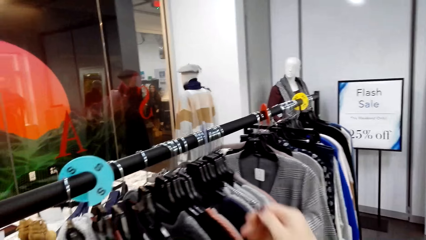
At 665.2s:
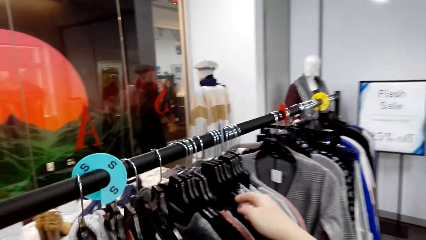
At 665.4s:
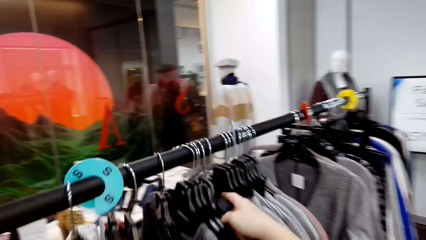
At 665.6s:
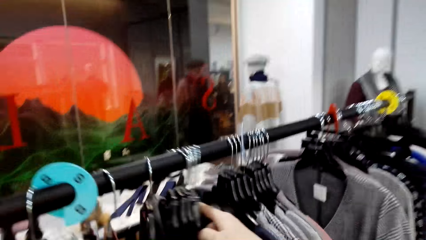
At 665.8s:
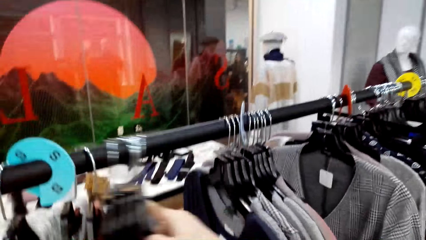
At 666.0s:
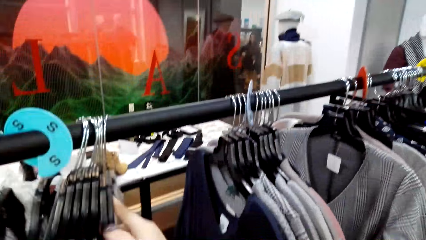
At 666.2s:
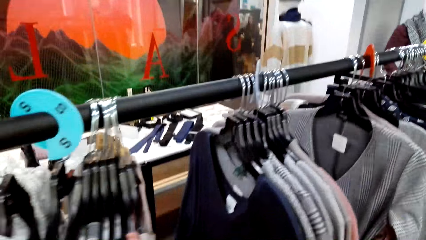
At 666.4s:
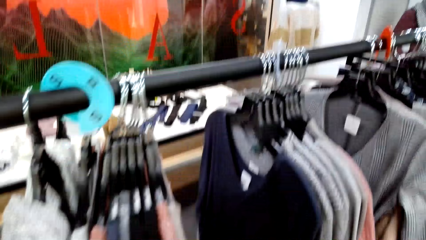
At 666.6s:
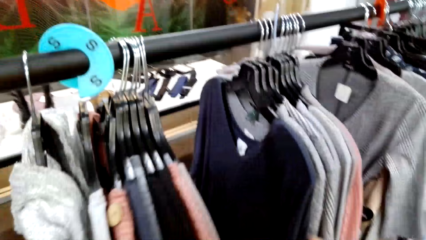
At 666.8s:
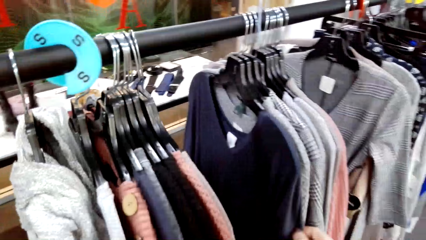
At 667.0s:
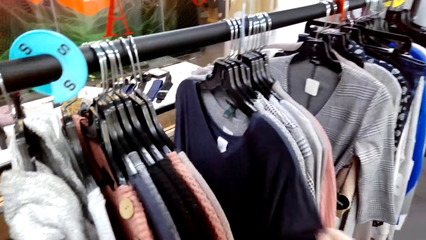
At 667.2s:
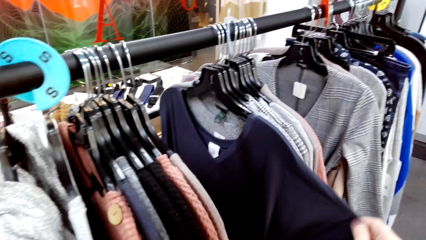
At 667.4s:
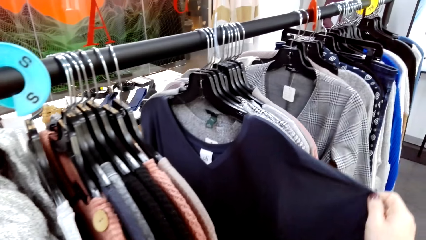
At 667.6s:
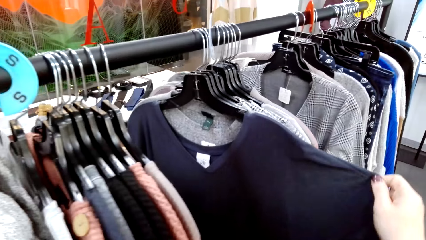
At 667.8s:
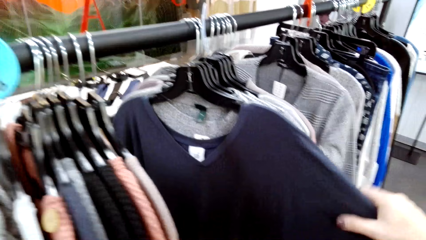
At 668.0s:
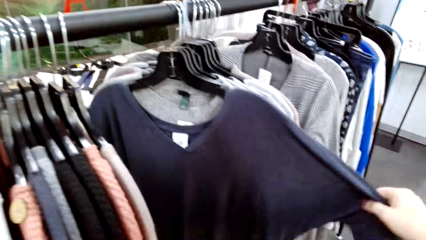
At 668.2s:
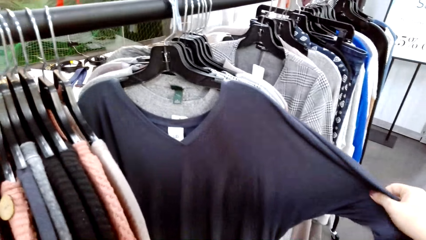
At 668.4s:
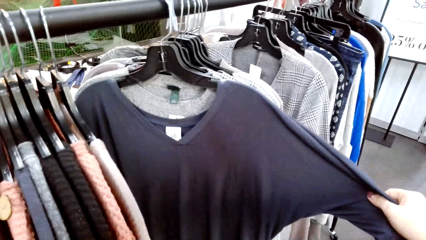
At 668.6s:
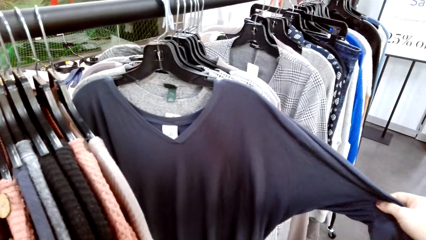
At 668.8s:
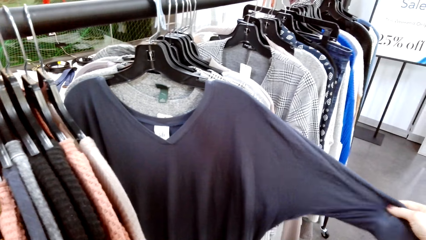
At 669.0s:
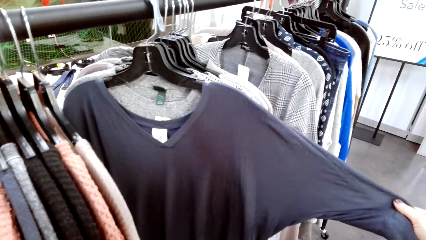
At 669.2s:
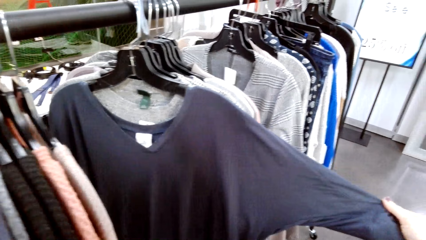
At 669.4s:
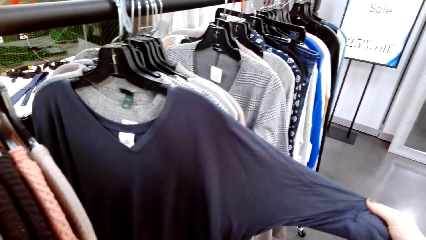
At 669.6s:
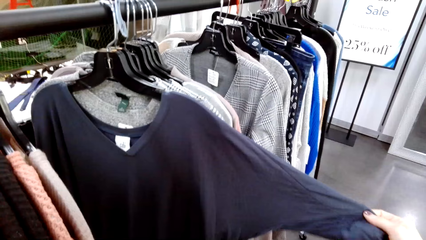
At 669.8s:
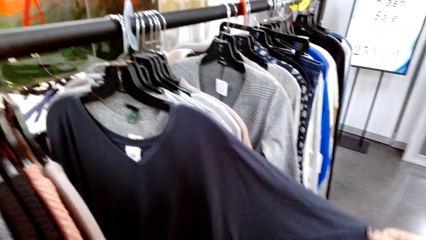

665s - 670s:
The camera wearer moves a cloth. They look at the cloth. They select the clothes on the hanger.

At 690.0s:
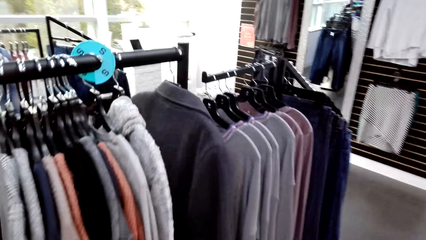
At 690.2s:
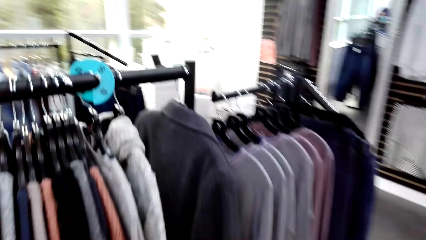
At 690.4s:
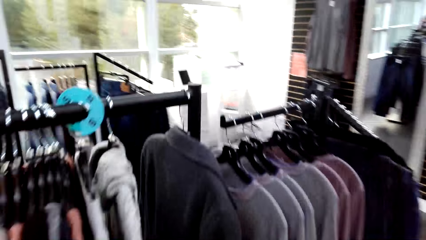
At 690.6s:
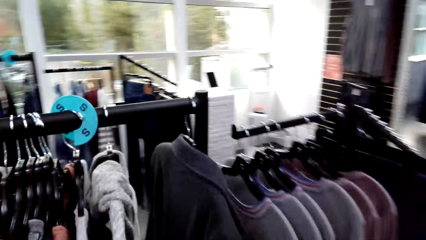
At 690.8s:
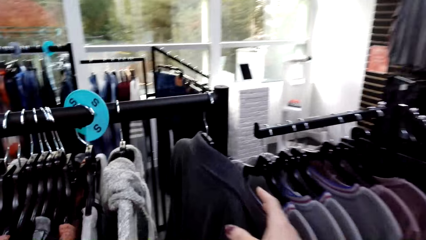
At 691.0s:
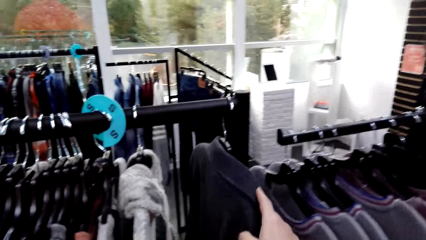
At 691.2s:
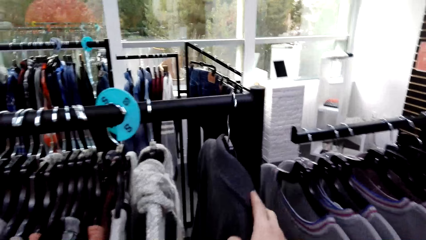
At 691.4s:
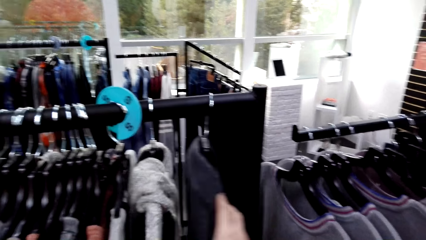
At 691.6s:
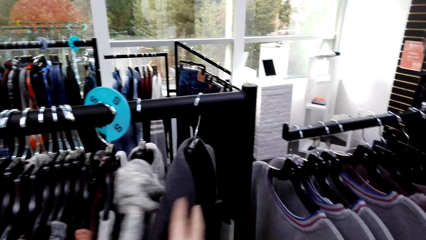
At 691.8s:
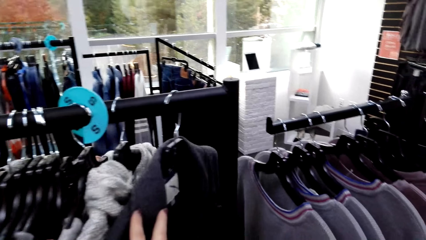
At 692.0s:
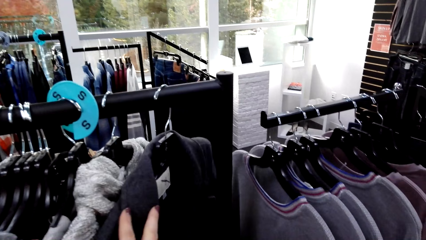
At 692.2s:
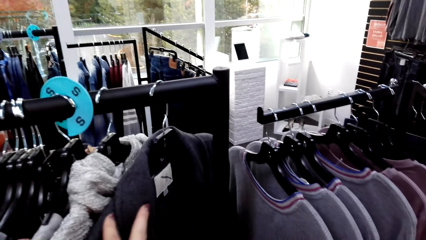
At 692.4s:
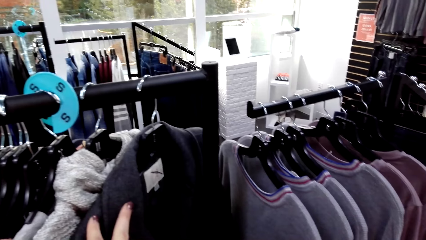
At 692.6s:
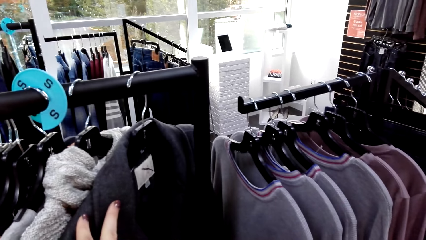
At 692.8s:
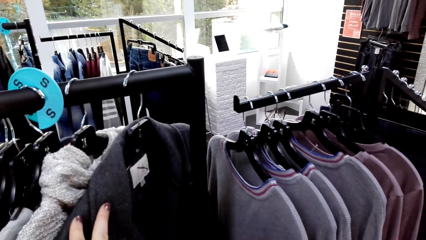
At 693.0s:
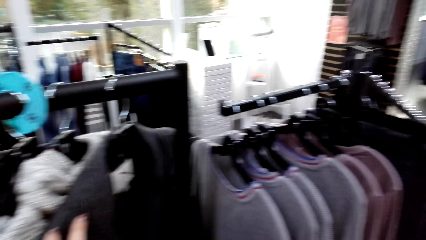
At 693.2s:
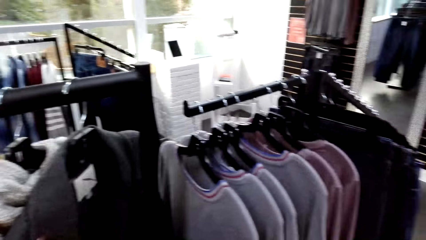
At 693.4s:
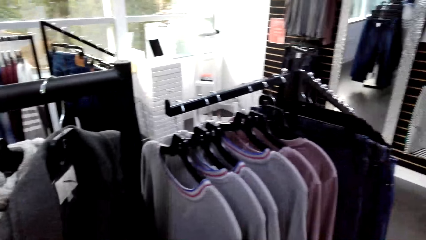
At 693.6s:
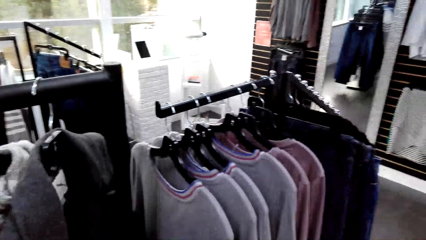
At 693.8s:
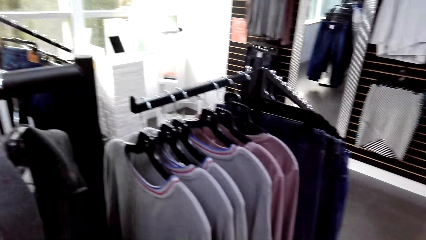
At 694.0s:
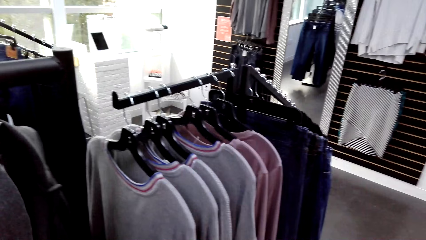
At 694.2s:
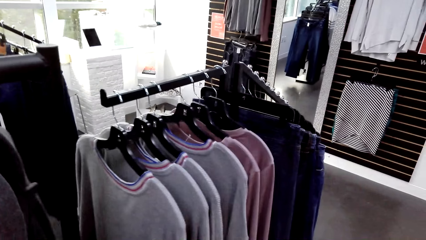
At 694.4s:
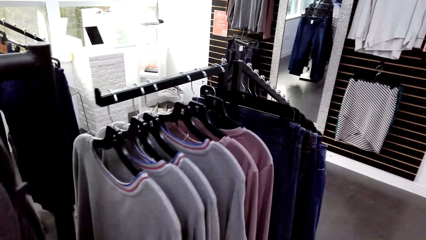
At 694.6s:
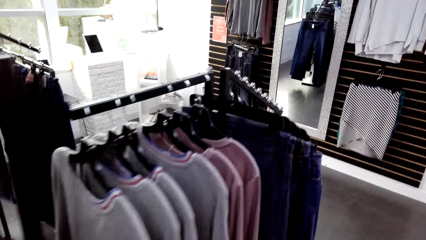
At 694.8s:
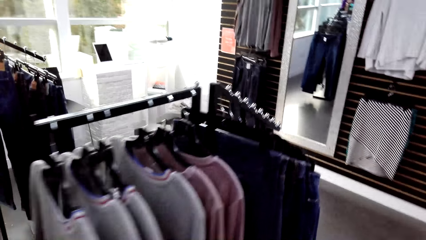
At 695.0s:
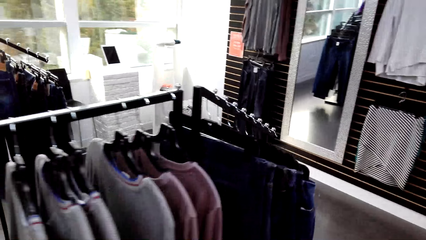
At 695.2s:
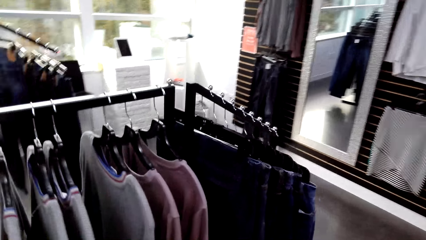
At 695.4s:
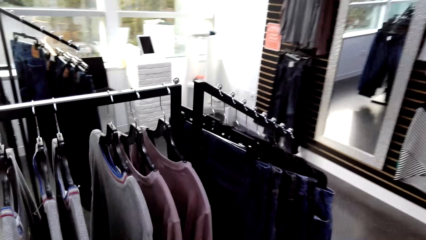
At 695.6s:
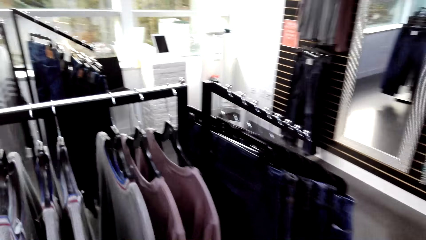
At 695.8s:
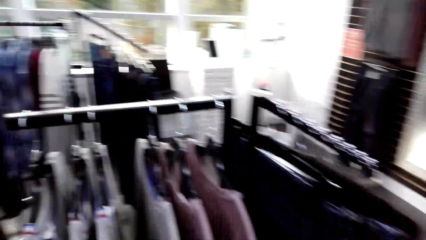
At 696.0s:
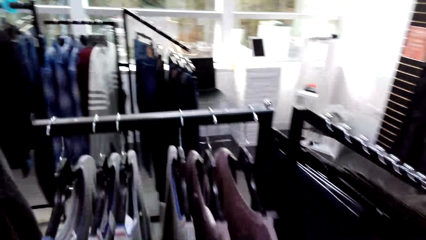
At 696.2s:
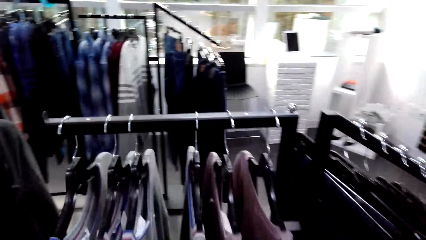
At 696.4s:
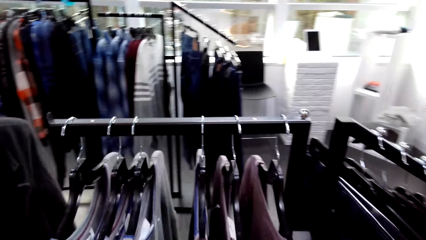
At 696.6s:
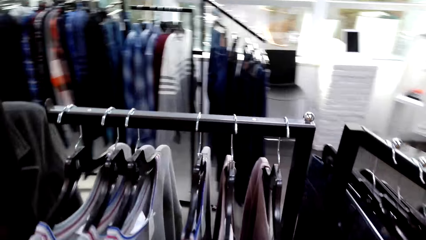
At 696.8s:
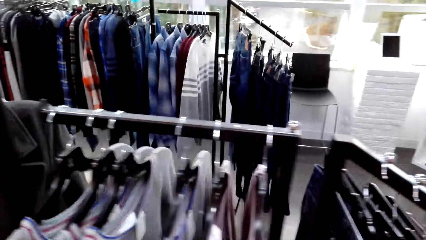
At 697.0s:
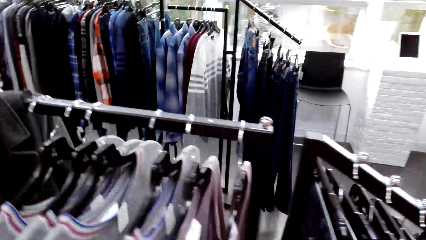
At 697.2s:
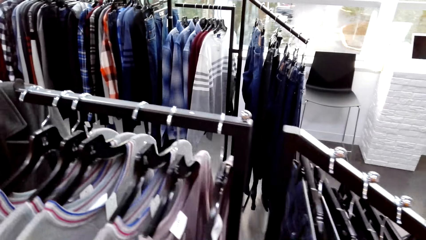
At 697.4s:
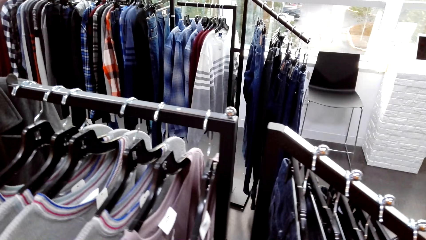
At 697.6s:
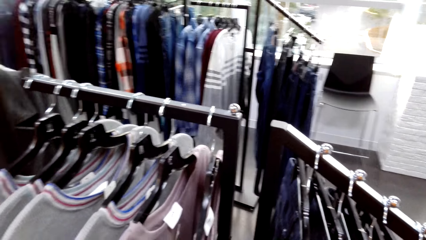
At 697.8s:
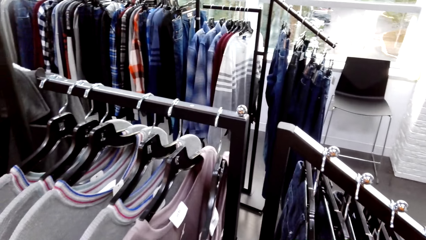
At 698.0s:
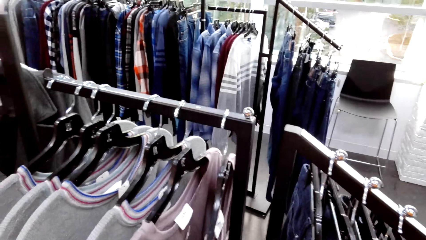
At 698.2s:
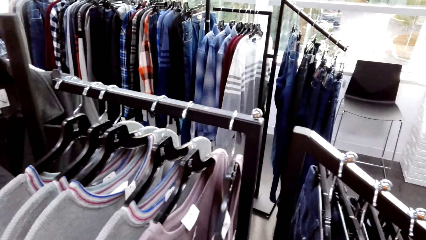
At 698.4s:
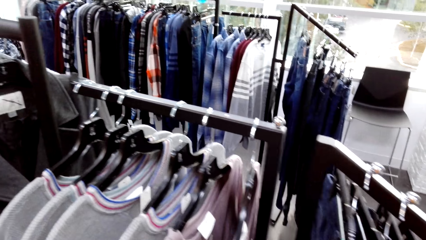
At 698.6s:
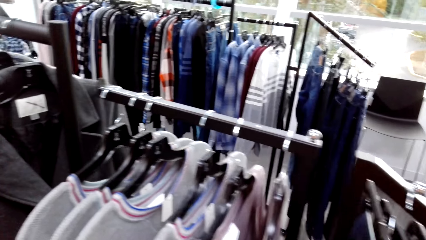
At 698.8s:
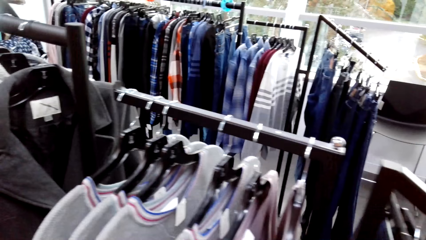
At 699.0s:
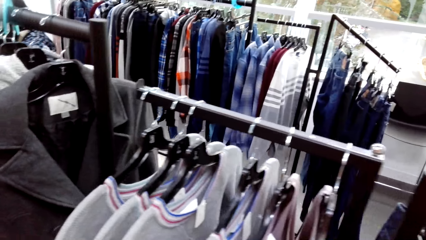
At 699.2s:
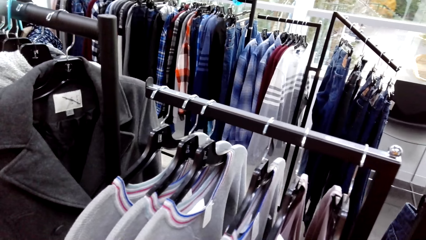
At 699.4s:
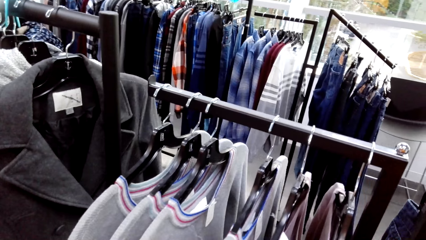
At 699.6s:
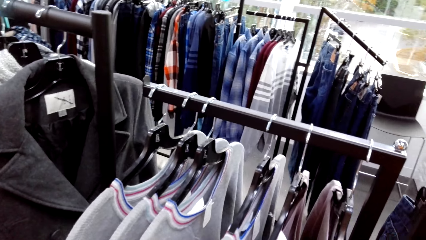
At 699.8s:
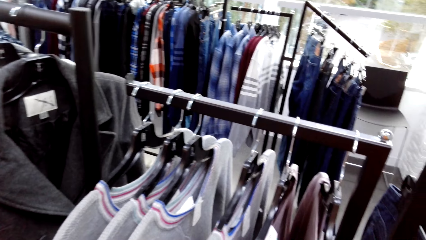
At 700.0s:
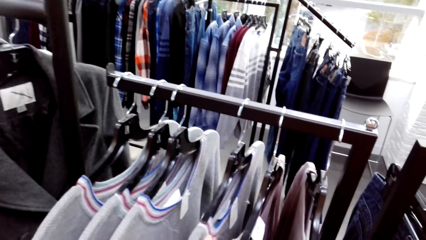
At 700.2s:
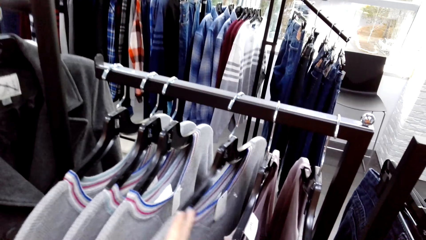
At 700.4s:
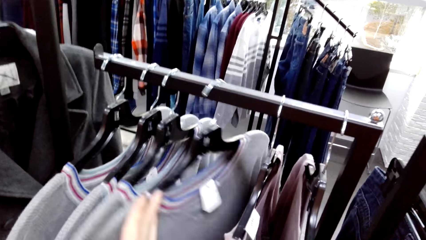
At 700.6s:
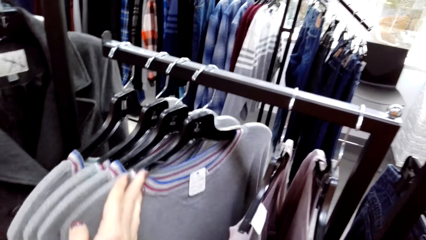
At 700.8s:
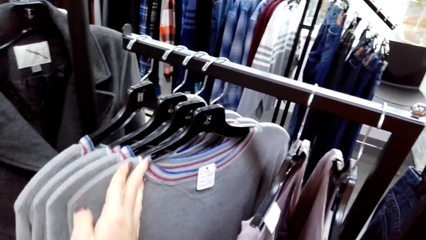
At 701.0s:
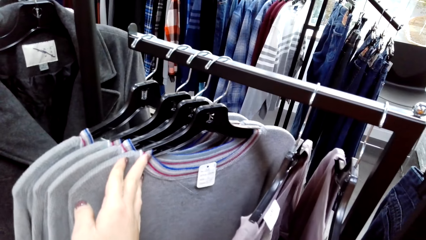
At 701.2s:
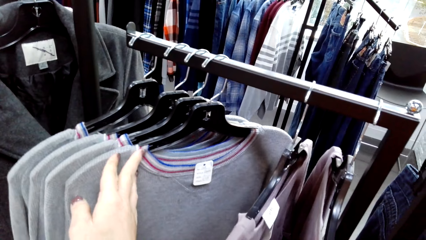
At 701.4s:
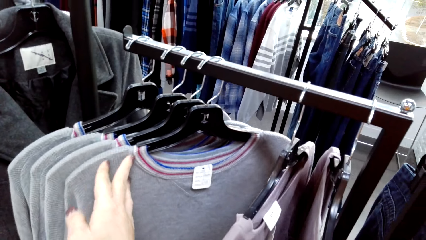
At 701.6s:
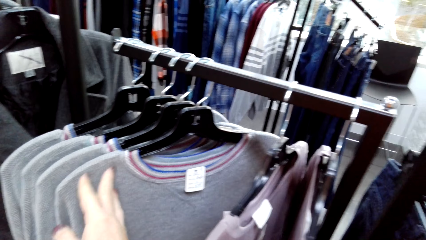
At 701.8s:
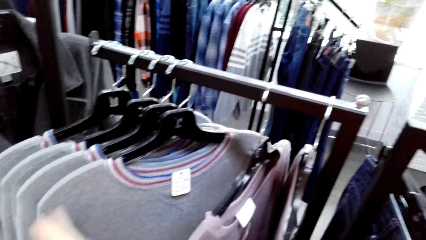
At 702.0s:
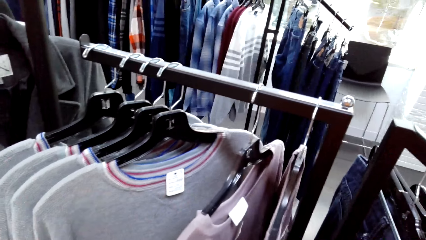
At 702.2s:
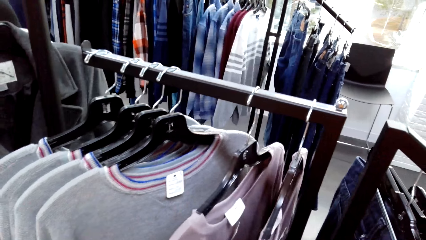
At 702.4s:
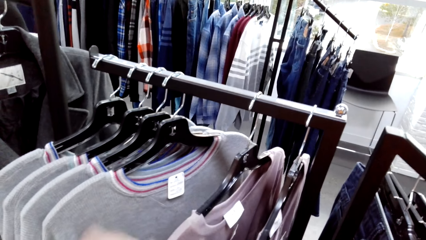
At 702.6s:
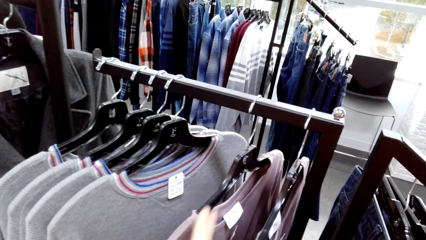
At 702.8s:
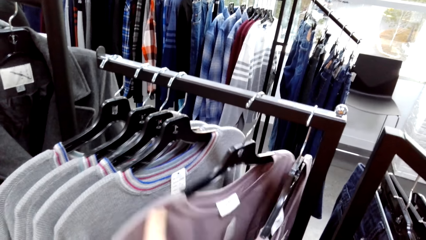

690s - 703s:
The camera wearer looks at the cloth. They touch the clothes. They select the clothes on the hanger. They look around. They look at the cloth.
